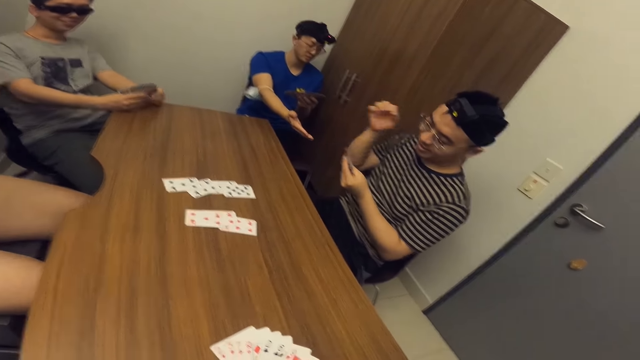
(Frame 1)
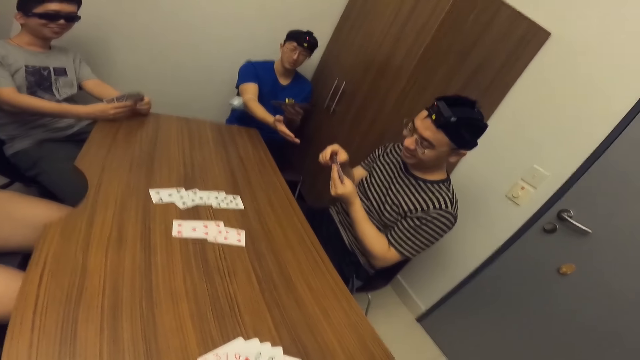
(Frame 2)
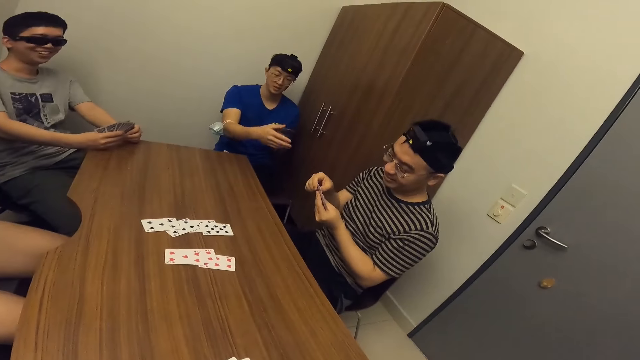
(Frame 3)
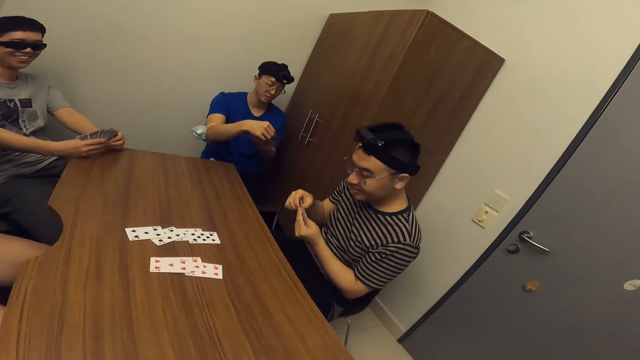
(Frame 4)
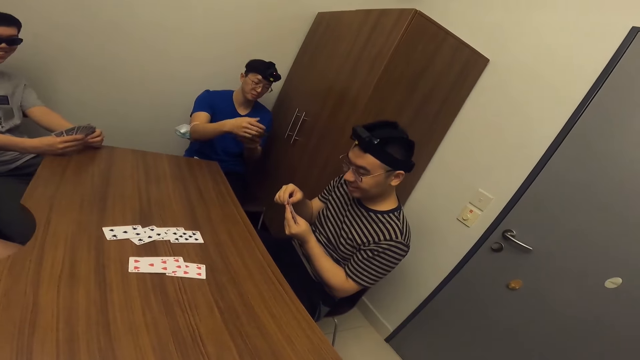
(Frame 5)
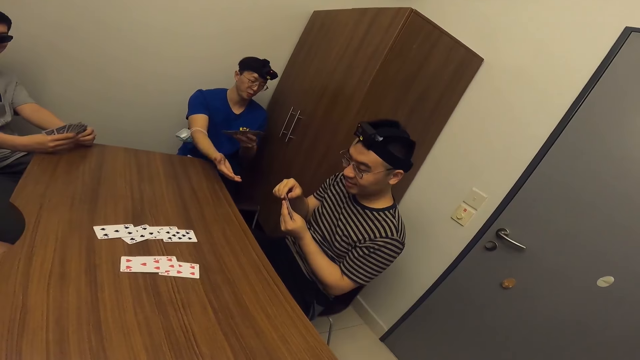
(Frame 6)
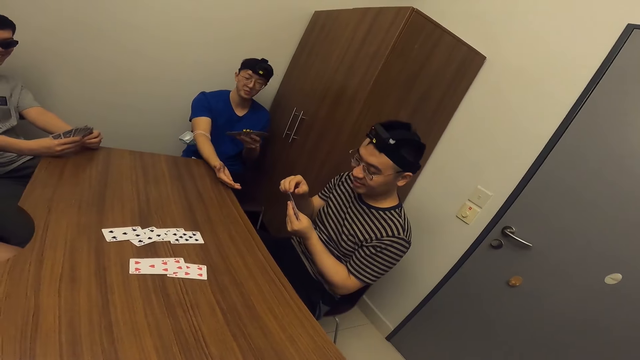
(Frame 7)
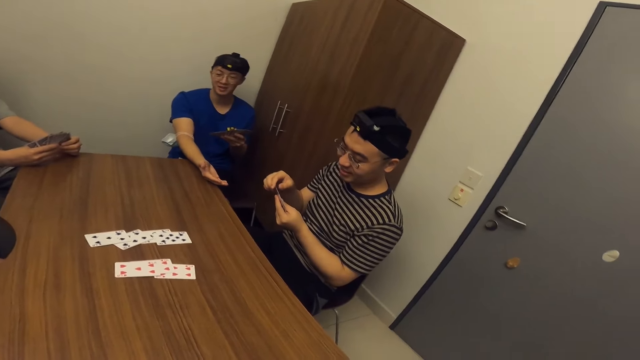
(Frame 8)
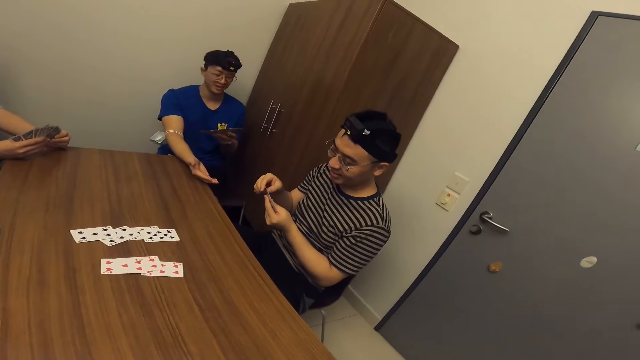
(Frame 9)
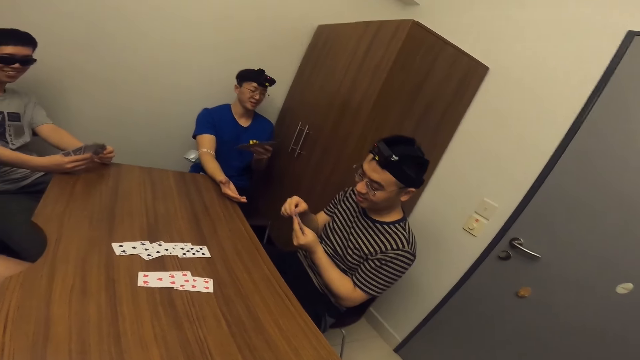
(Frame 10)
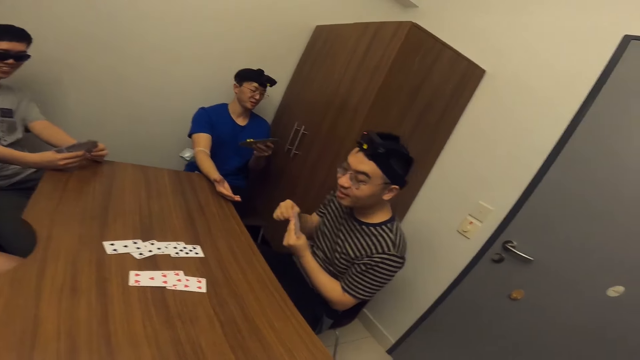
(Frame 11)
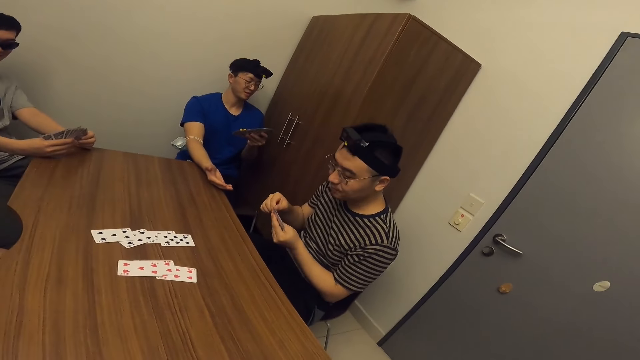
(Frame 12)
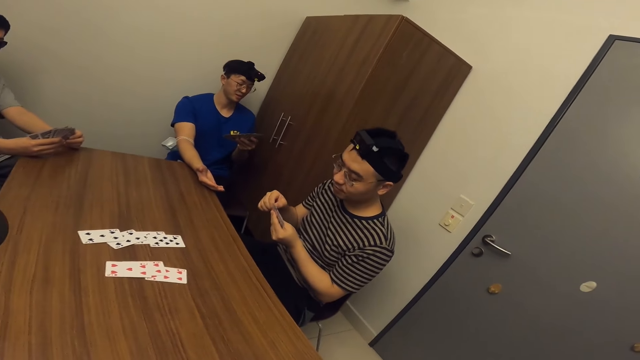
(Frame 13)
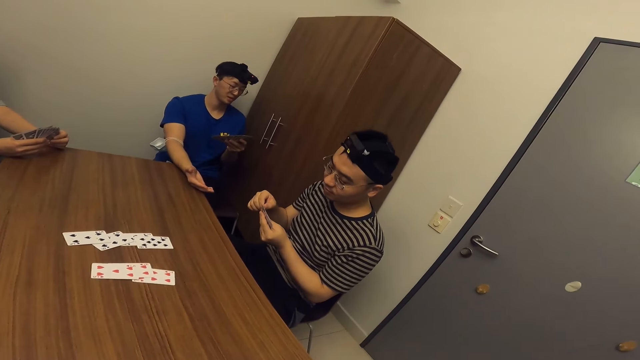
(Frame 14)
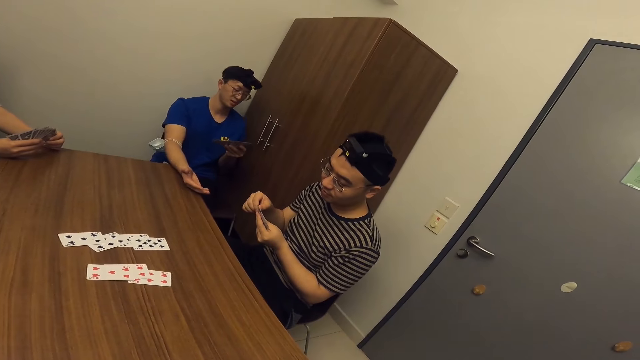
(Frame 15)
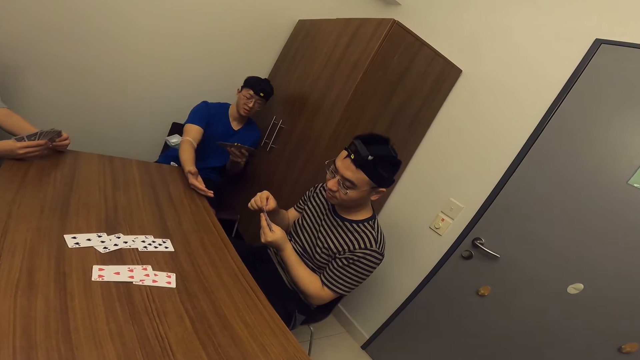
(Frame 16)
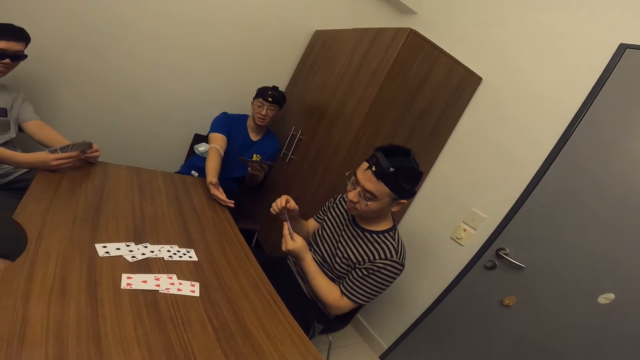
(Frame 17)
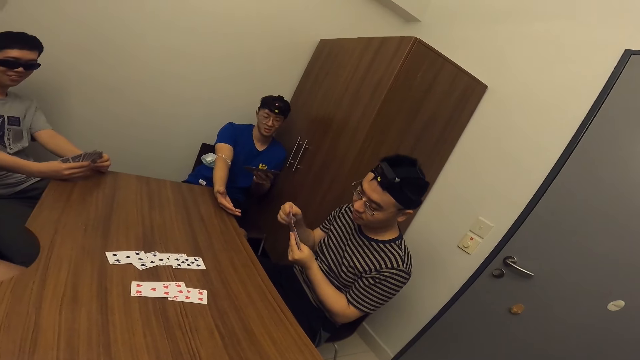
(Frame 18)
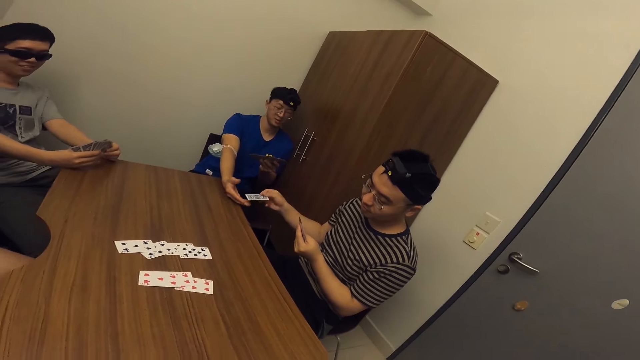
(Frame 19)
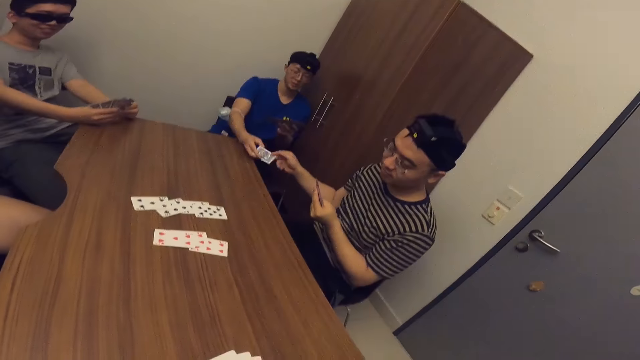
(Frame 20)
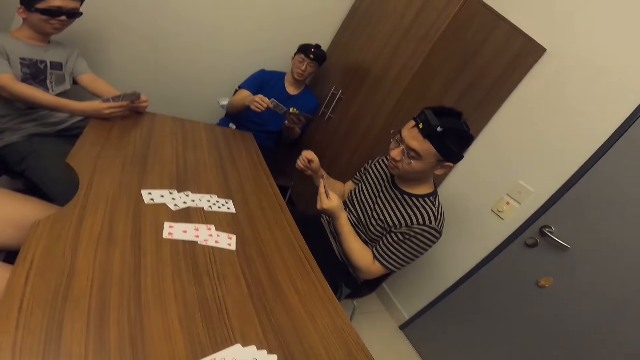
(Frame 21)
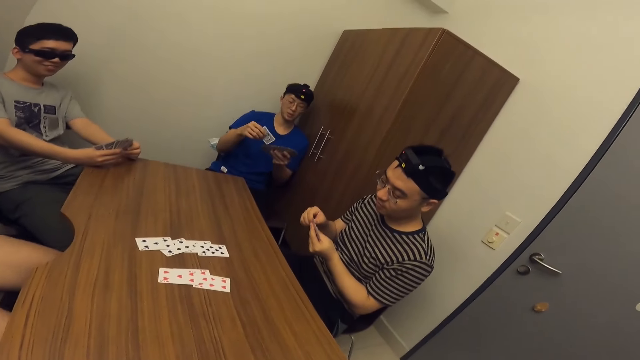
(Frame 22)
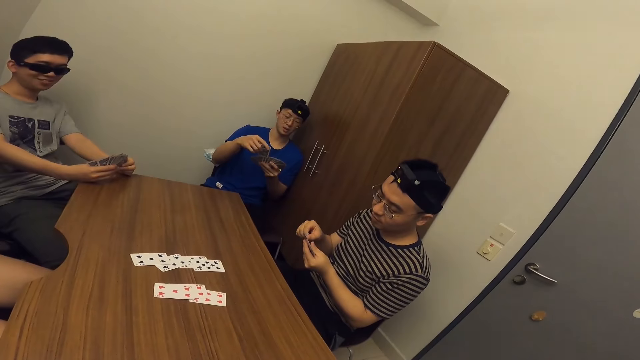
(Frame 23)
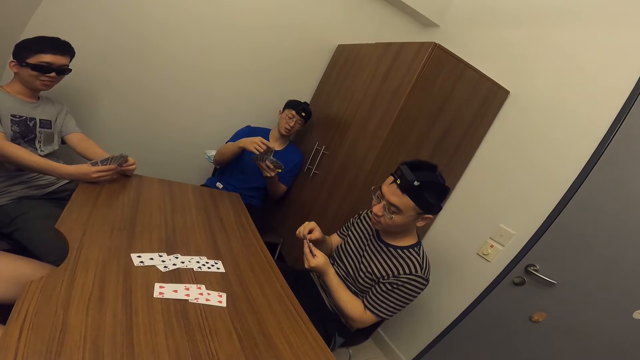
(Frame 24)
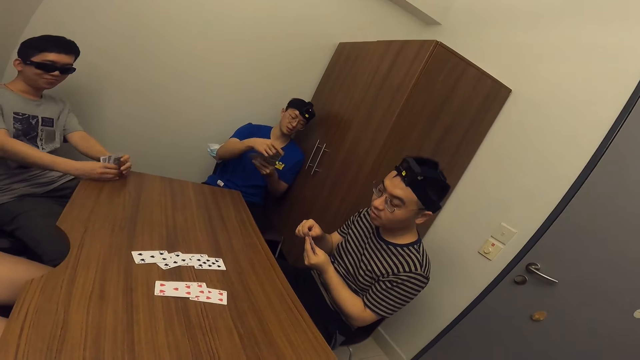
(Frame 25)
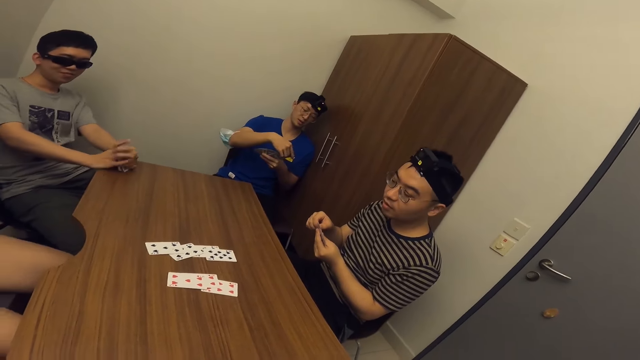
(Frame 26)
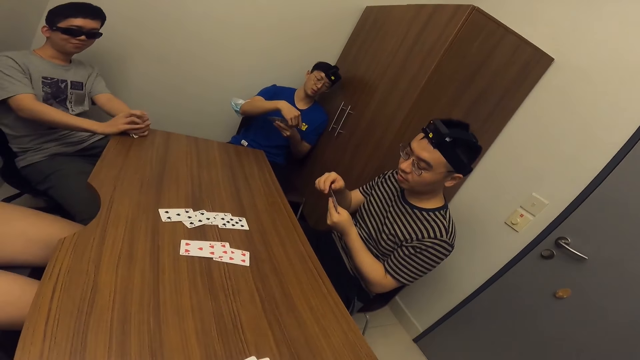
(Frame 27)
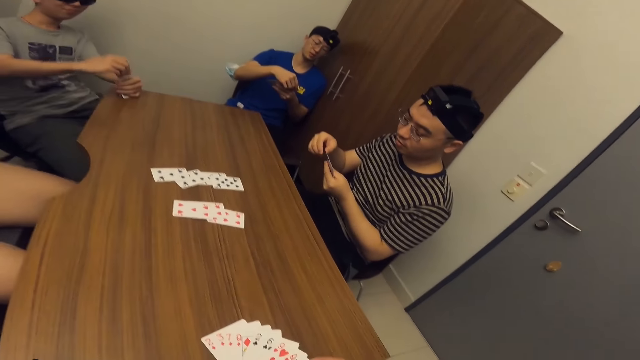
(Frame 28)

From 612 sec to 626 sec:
A man collects a card from another man with his right hand. The other man passes the card to the first man with his right hand.

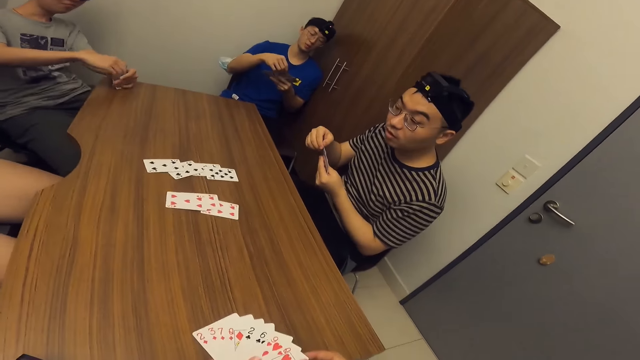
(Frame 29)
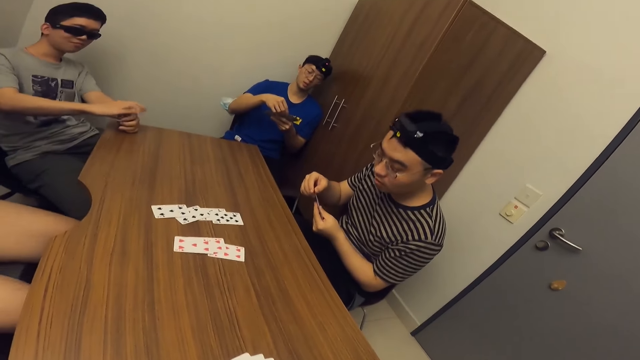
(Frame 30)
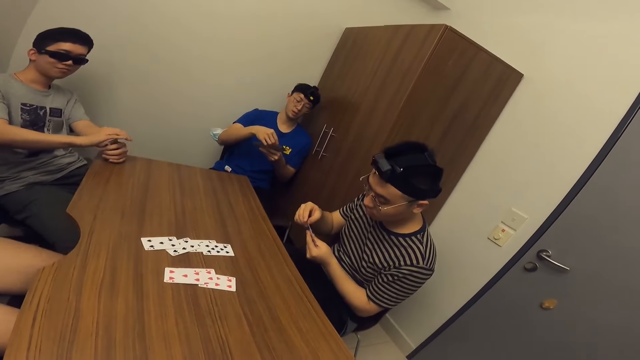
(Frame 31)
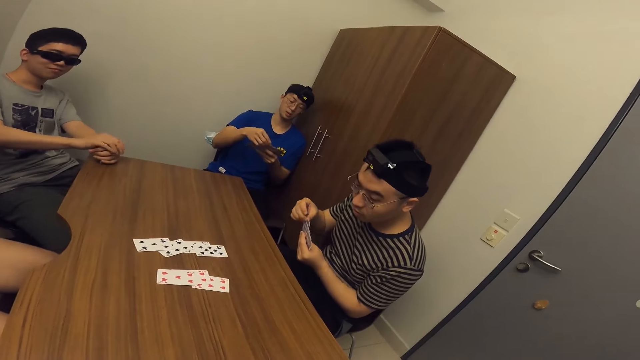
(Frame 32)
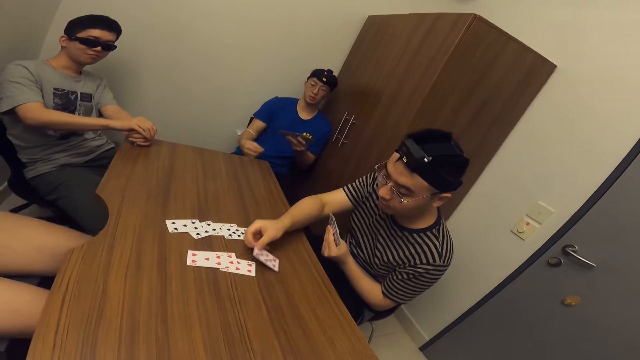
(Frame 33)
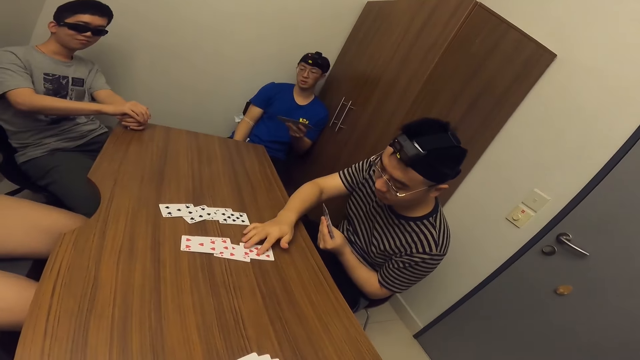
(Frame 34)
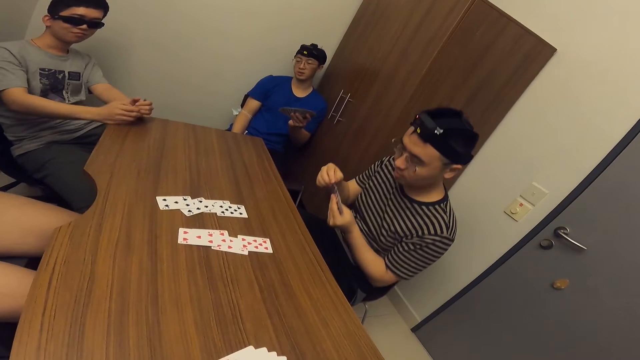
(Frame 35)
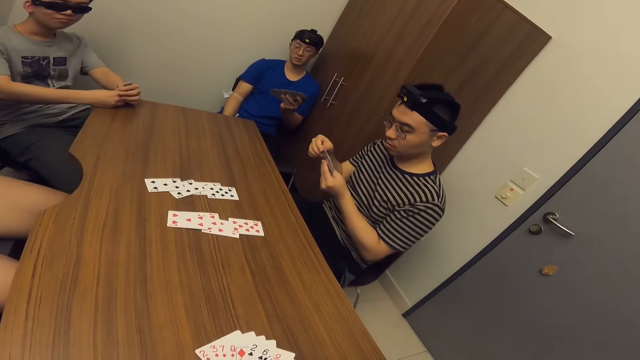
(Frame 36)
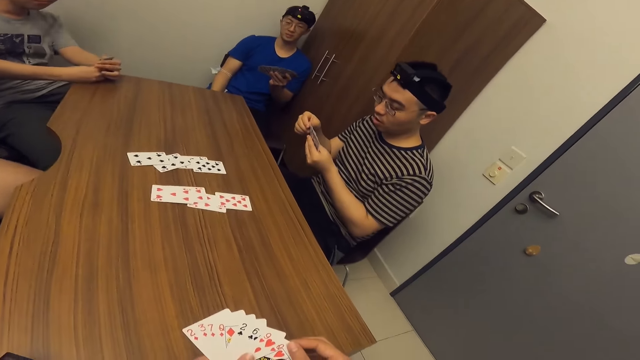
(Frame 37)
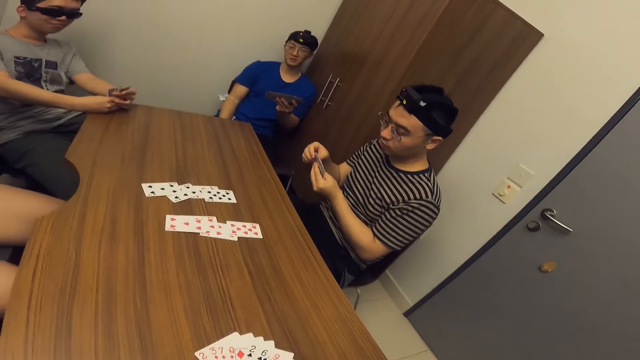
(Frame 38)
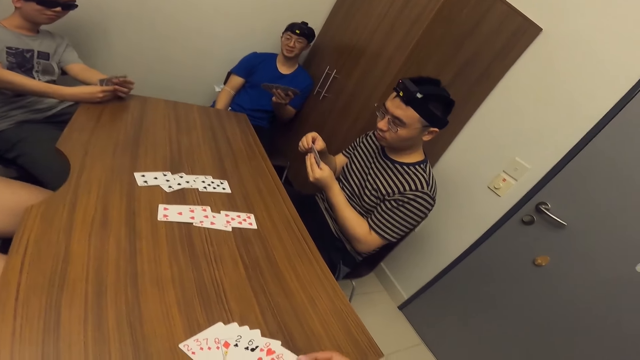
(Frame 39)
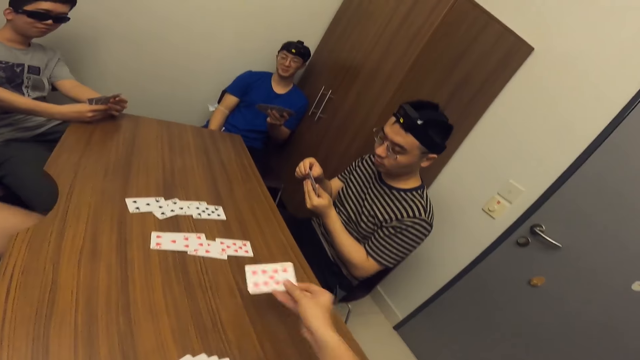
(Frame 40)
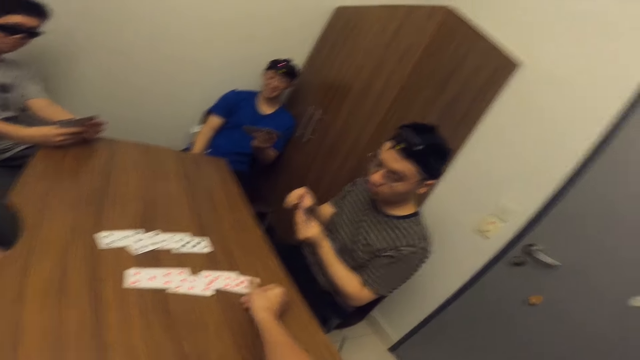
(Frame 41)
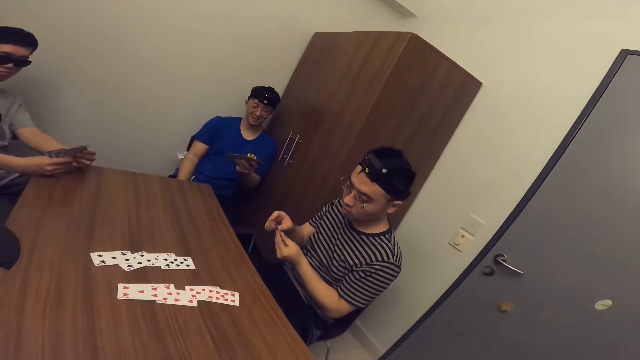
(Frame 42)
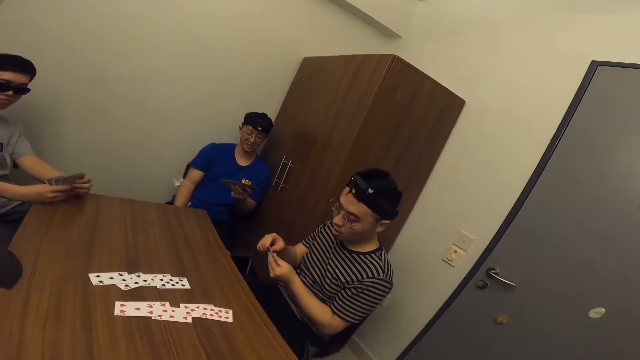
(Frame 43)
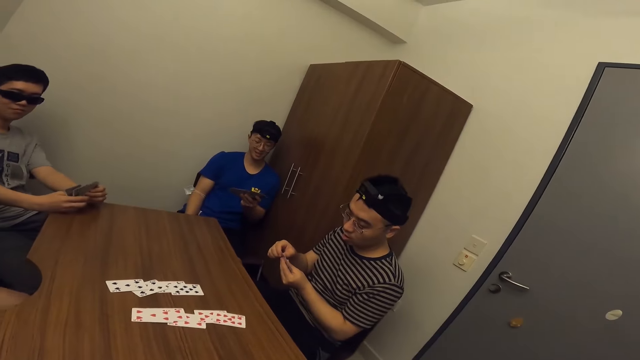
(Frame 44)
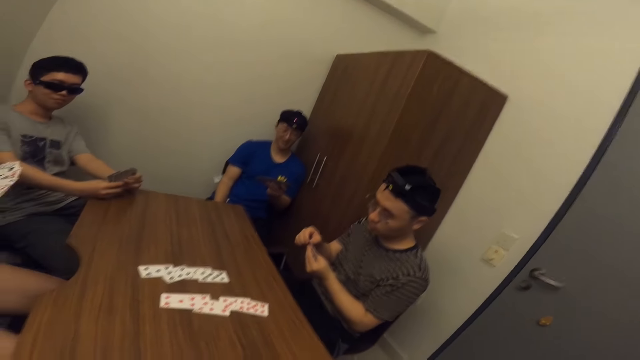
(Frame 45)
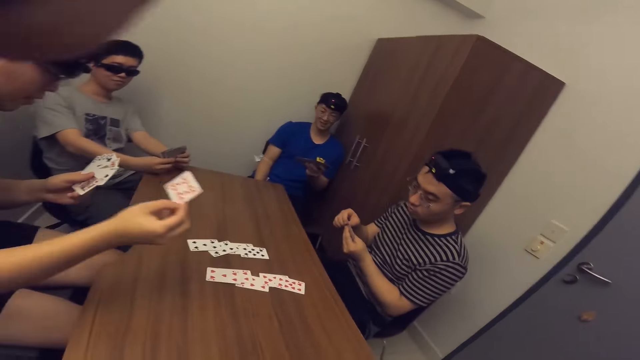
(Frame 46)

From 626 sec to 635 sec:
The man places a card on the table with his right hand. The camera wearer places a card on the table with his right hand.
